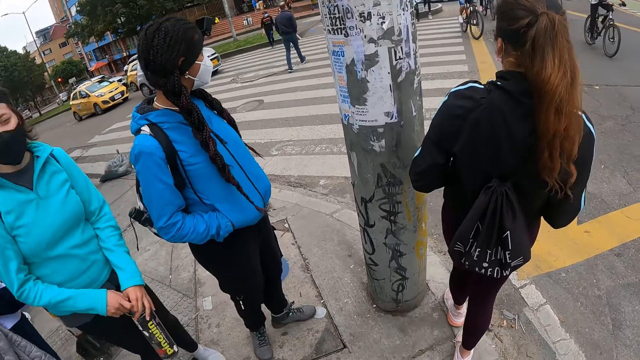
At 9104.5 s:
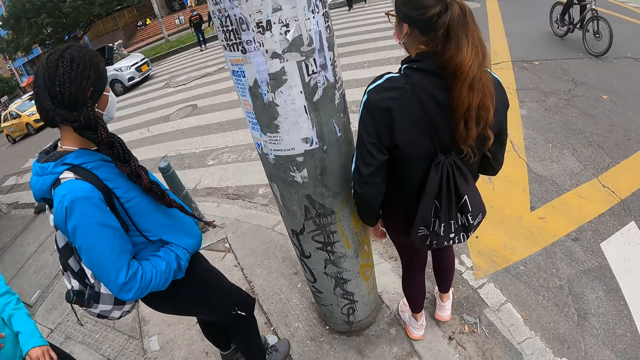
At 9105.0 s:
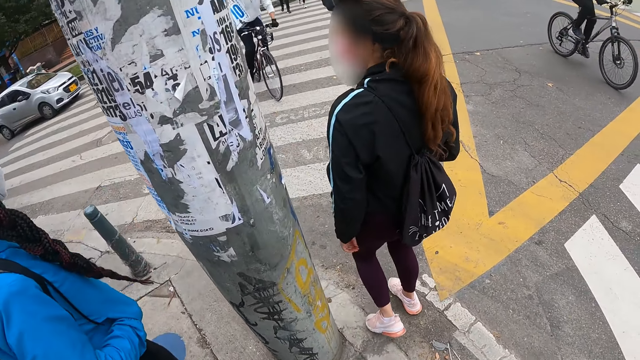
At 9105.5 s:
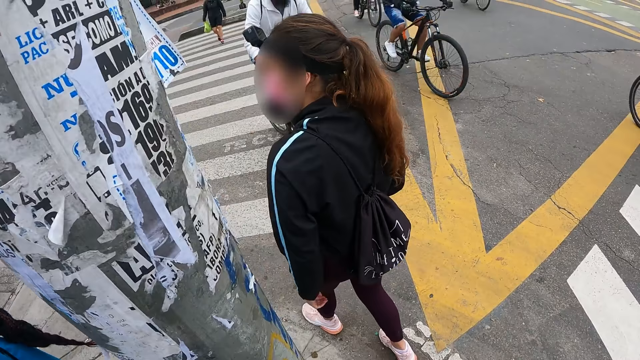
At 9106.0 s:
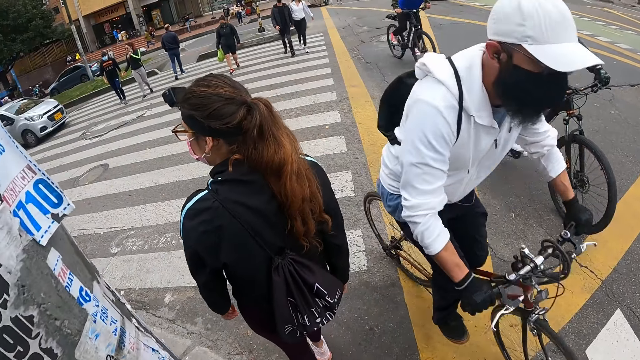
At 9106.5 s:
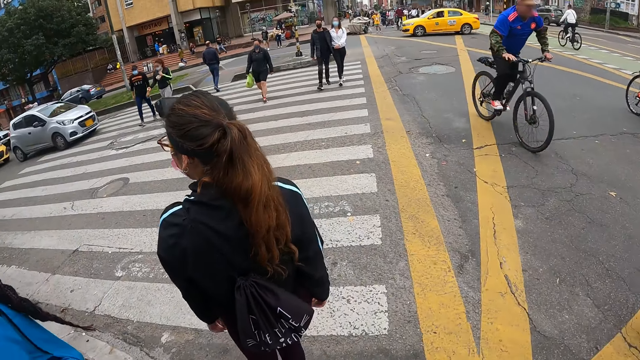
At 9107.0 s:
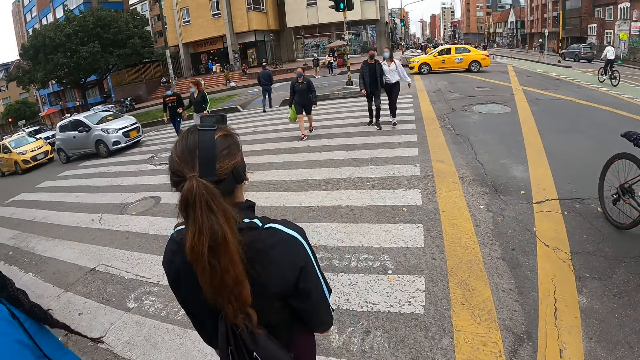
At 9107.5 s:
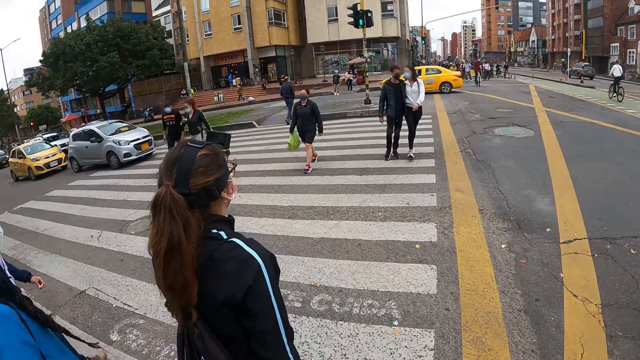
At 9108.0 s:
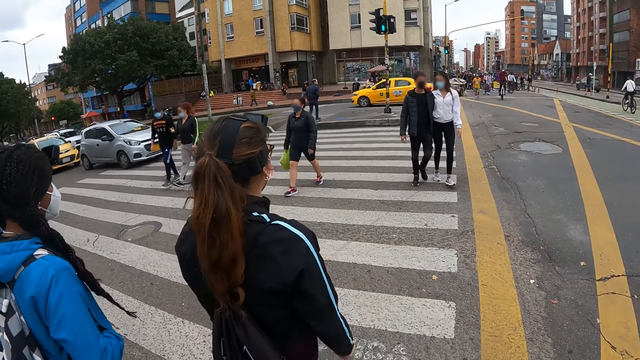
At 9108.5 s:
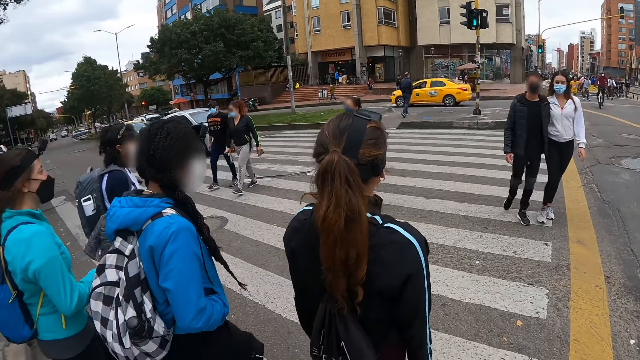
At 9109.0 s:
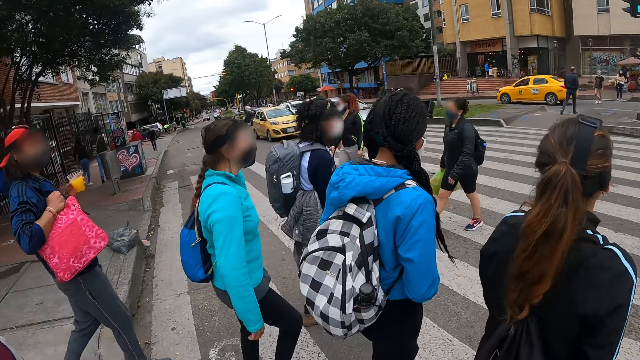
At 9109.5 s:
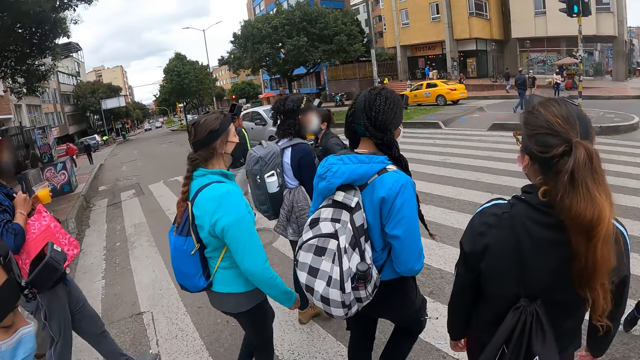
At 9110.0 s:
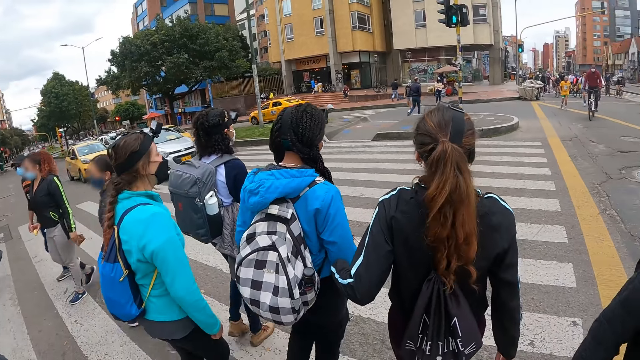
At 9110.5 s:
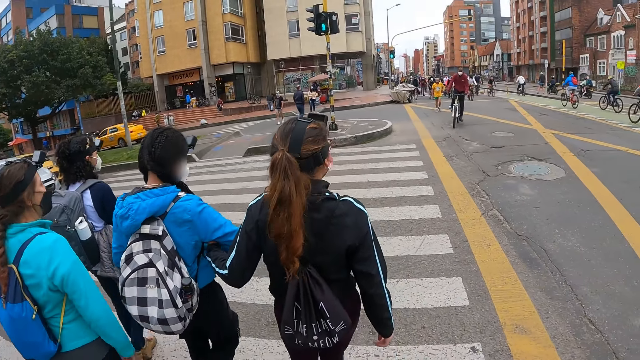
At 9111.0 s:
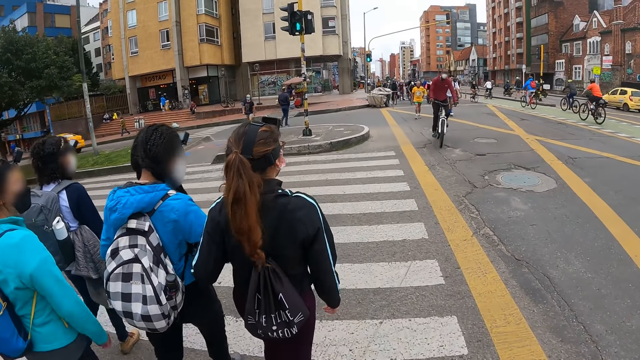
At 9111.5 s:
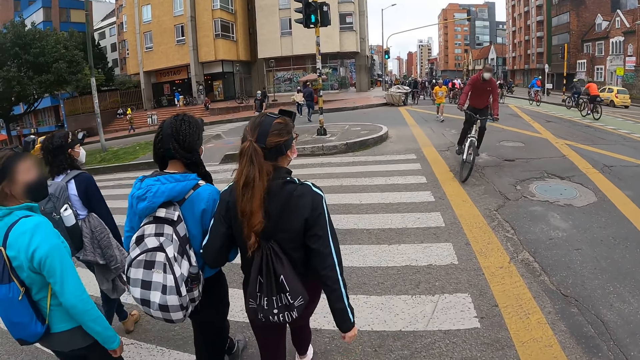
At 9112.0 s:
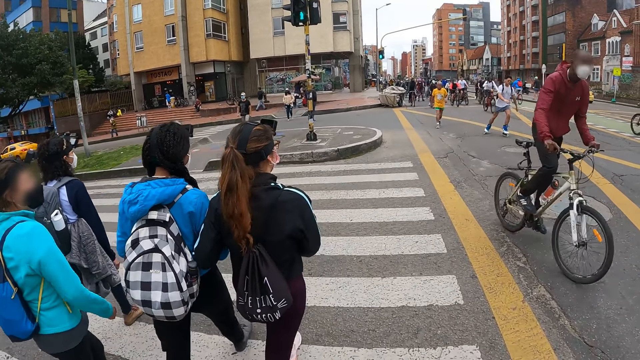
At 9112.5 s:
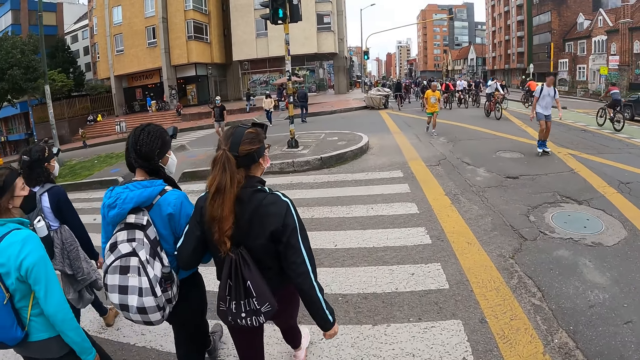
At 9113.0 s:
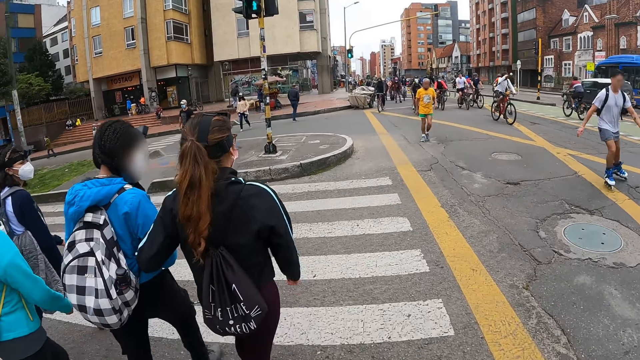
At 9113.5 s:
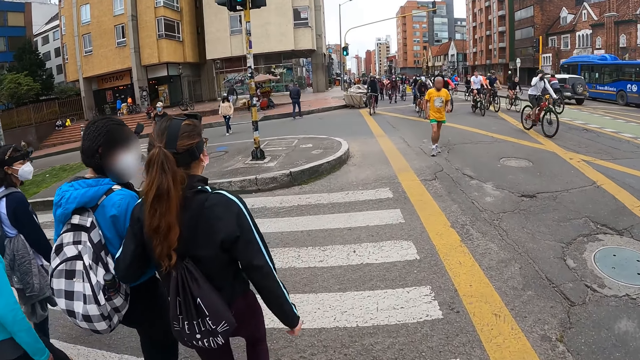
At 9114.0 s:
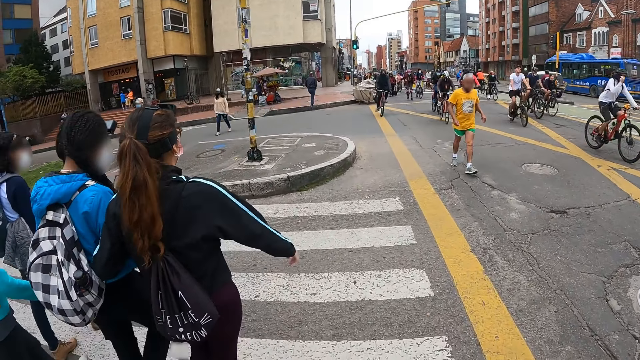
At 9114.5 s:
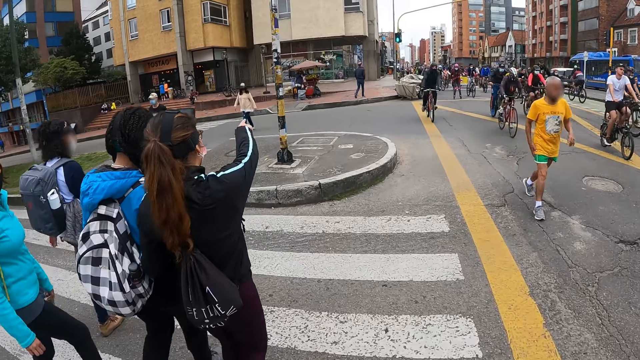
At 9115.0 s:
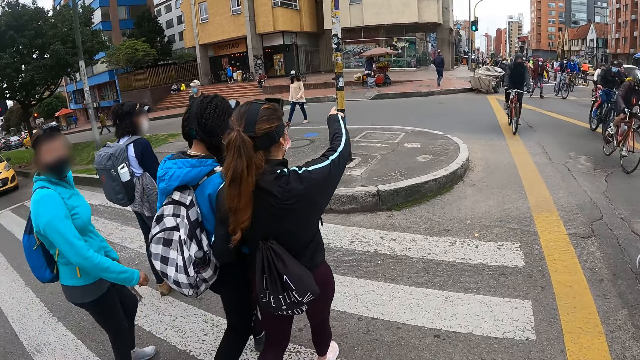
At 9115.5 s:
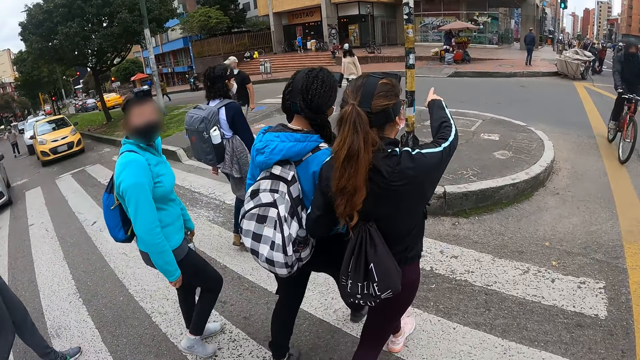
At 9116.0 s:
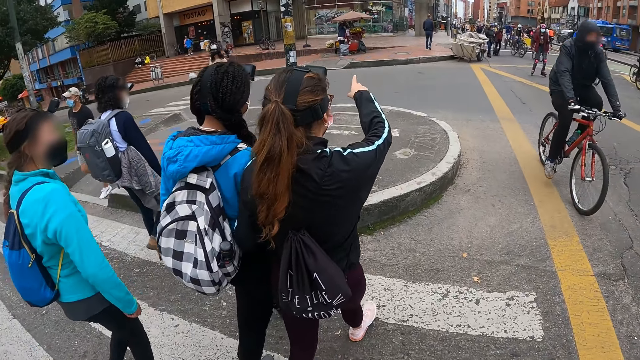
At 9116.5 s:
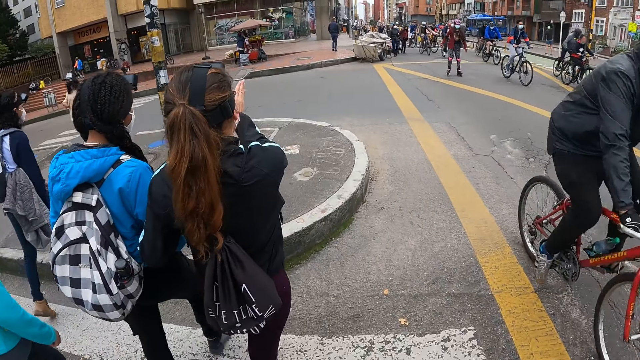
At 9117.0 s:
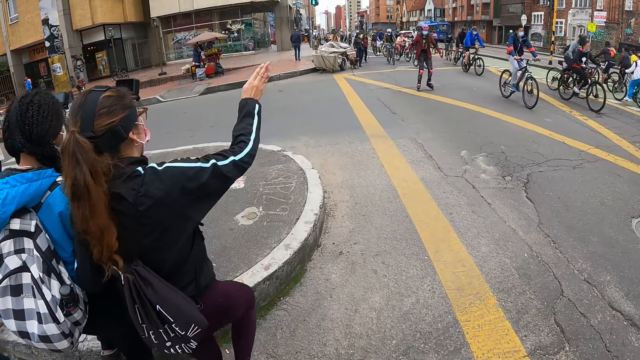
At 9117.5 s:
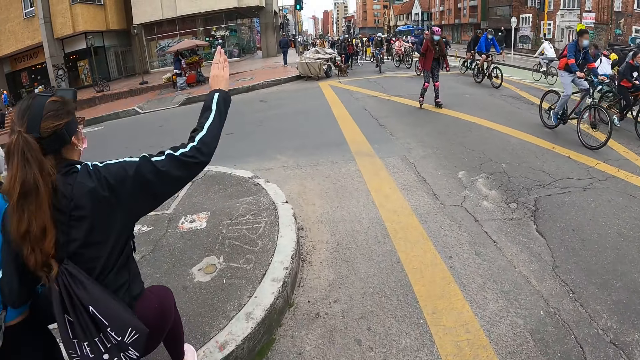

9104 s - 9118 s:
The camera wearer crosses the road with a group of people. A girl holds another girl. The first girl interacts with the other girl.

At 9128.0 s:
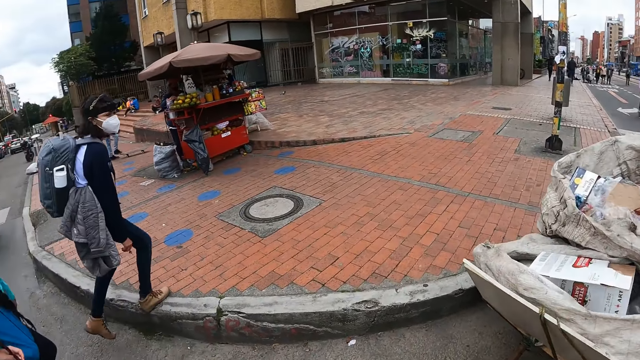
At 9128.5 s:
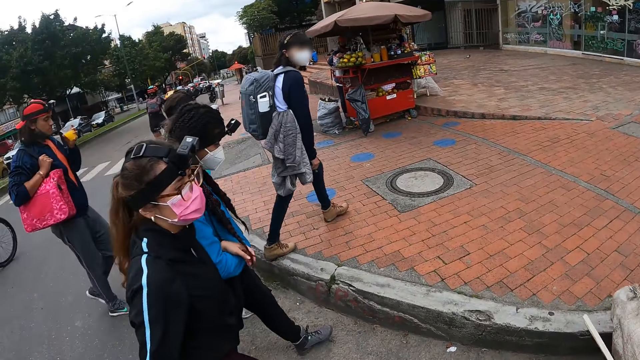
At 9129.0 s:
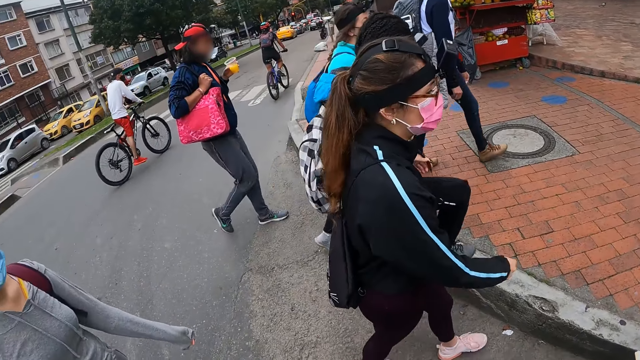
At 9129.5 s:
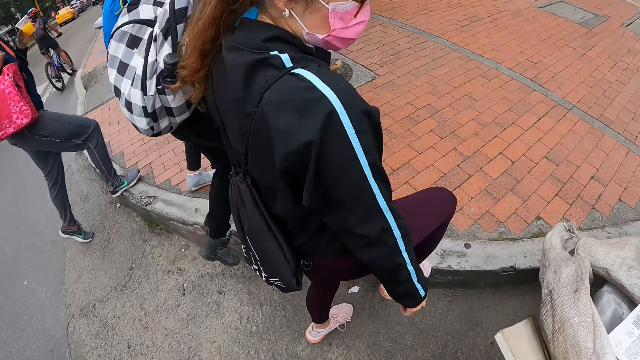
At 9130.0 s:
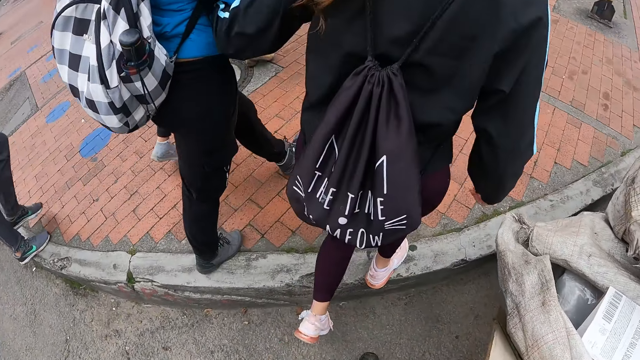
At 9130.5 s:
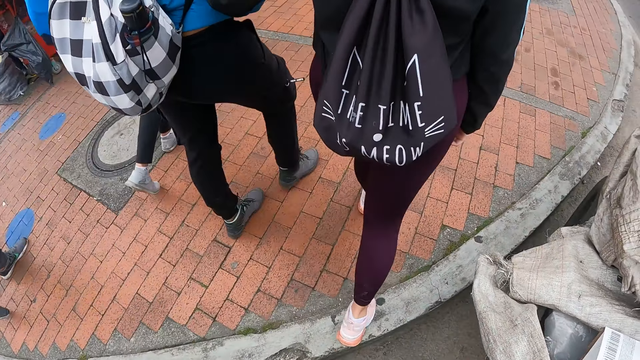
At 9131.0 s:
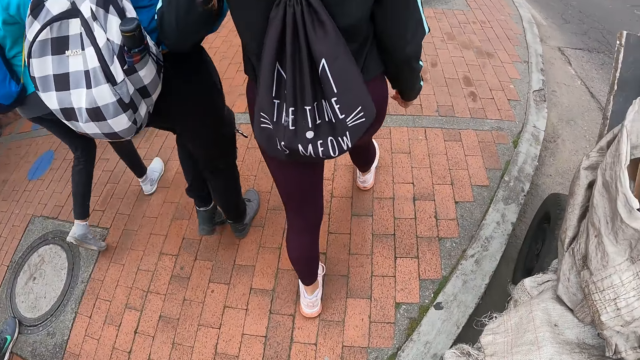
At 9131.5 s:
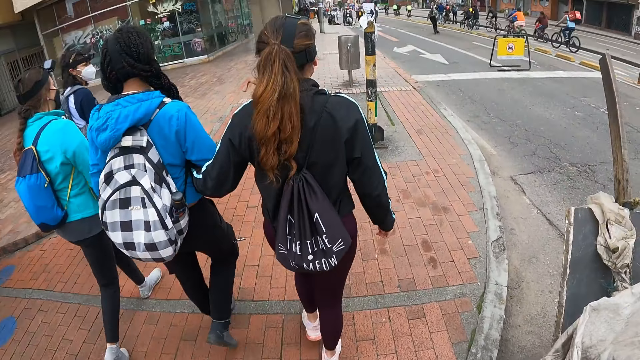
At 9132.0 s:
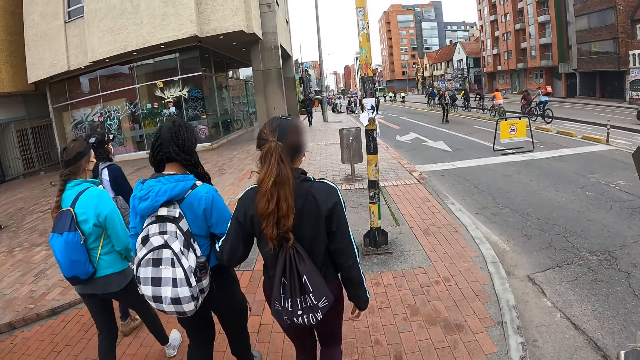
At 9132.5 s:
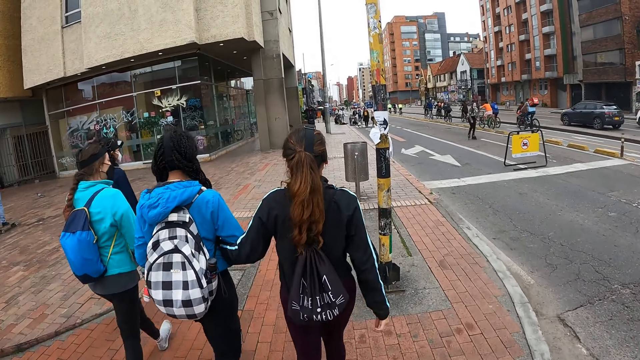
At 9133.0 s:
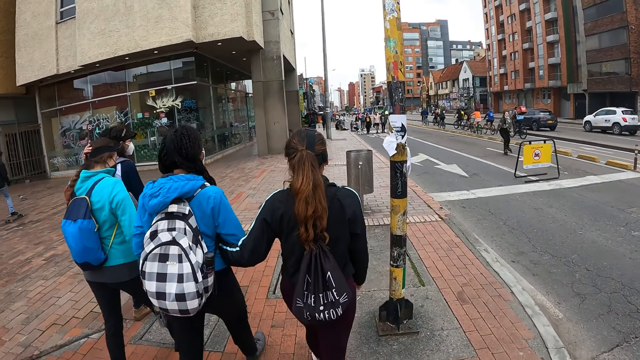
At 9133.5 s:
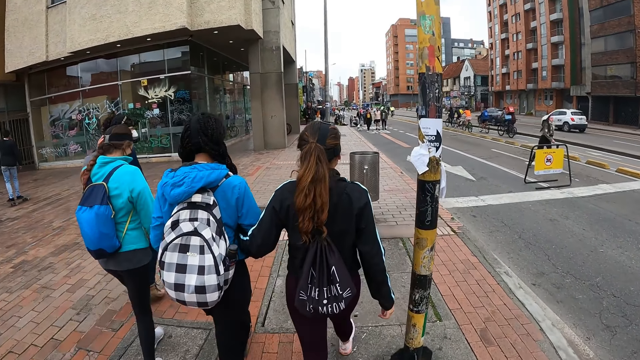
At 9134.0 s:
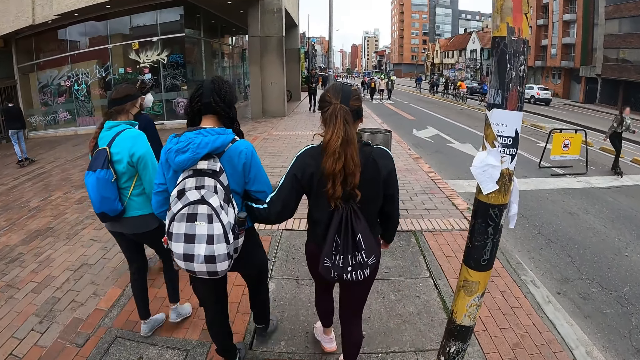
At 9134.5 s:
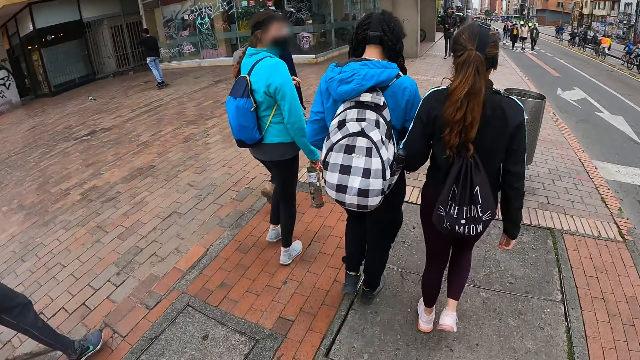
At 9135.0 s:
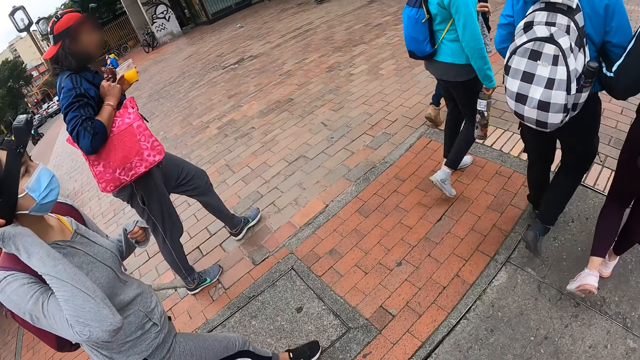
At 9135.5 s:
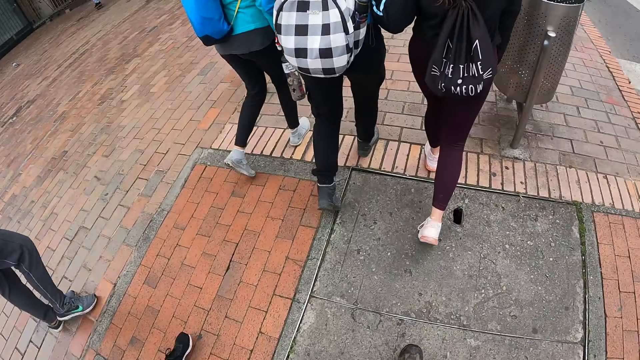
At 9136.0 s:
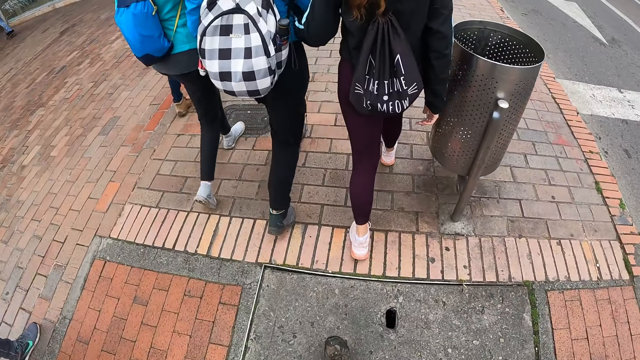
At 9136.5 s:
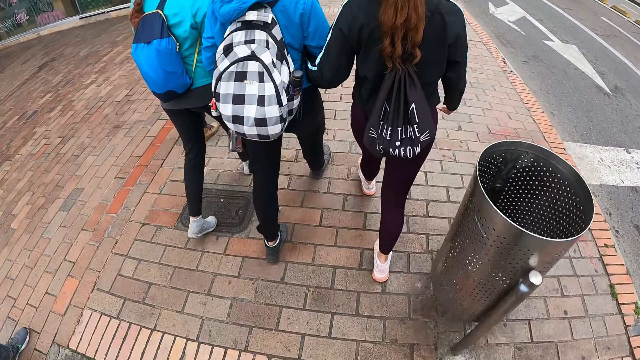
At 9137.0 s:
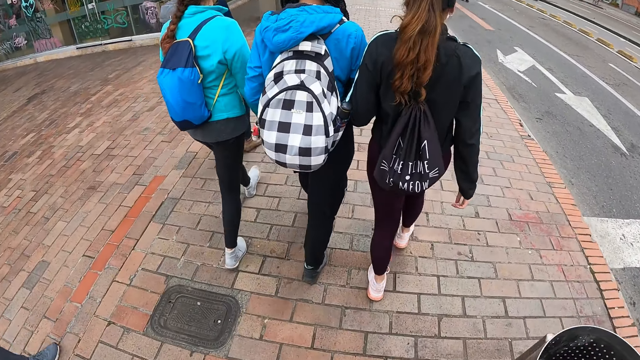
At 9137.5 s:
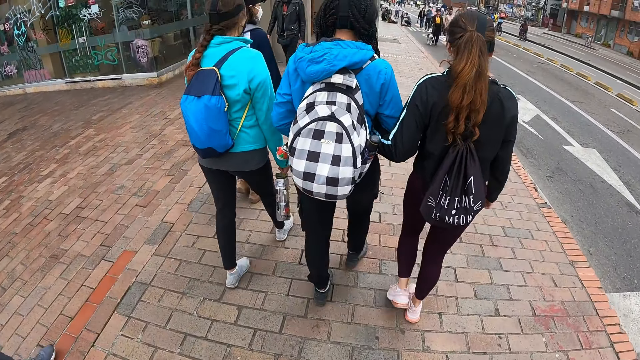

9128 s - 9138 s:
The camera wearer walks on the sidewalk.
